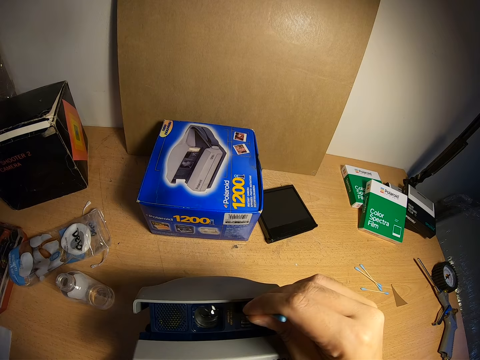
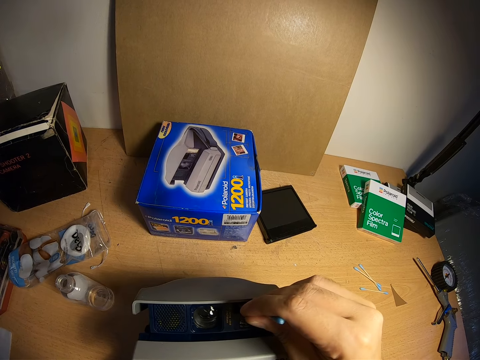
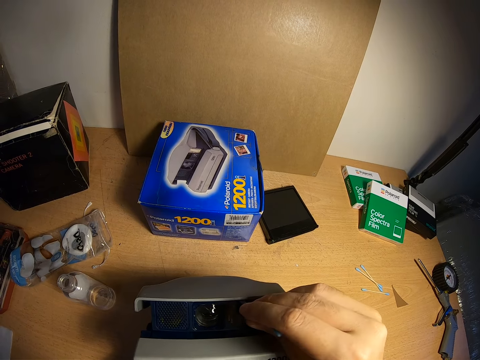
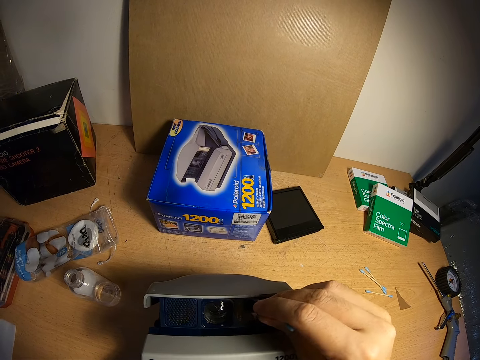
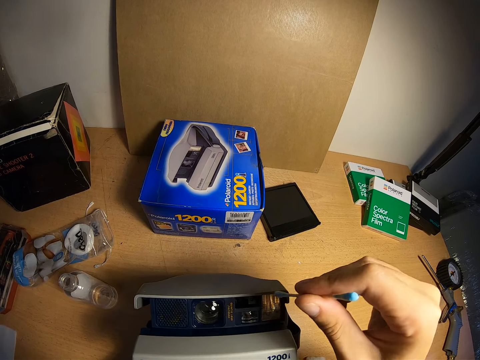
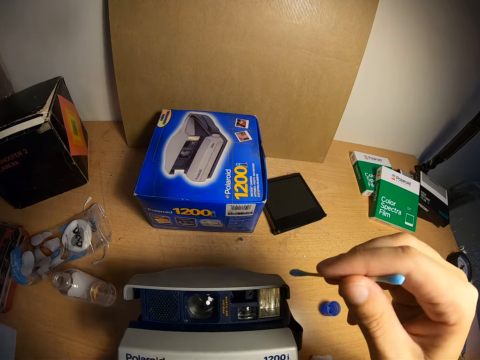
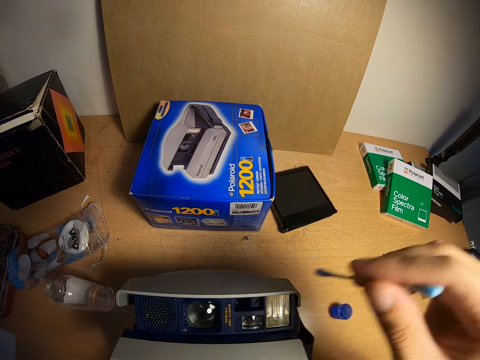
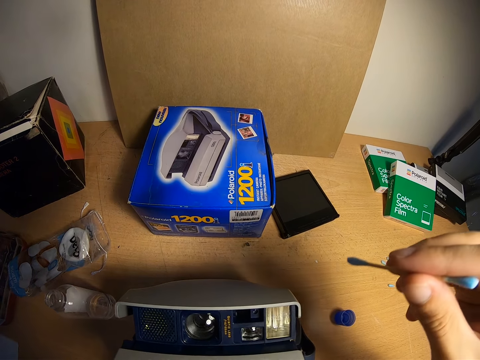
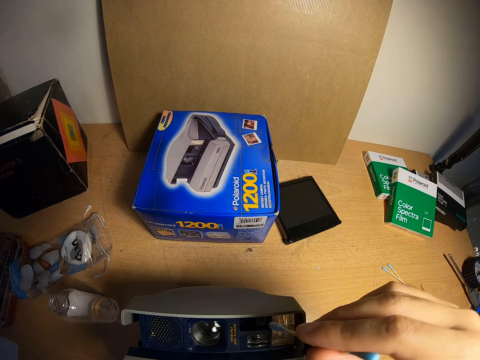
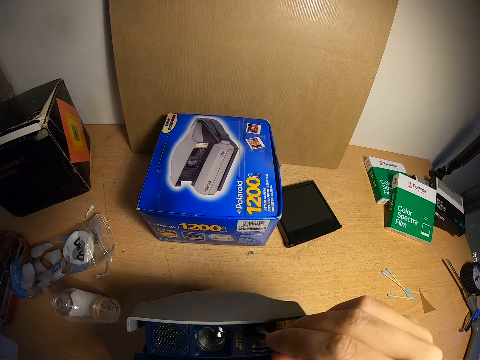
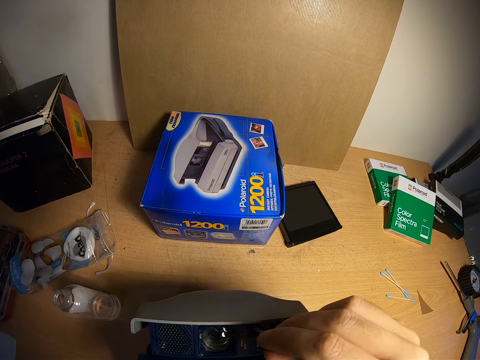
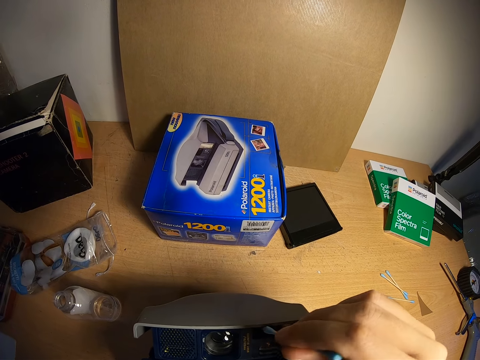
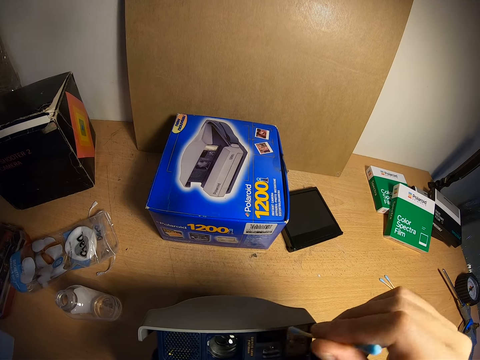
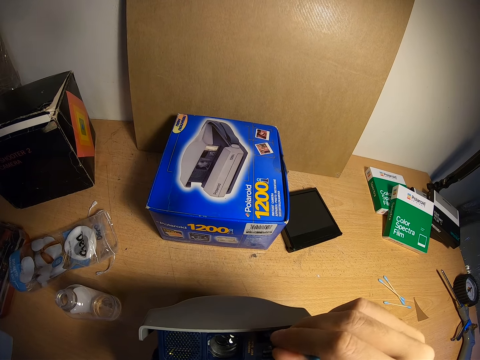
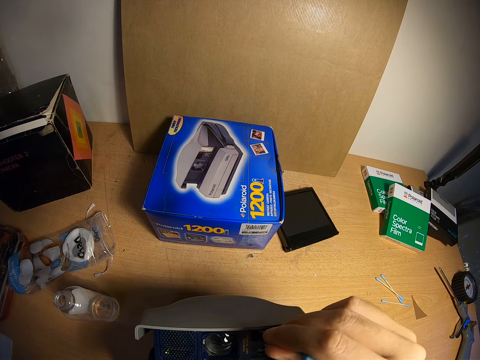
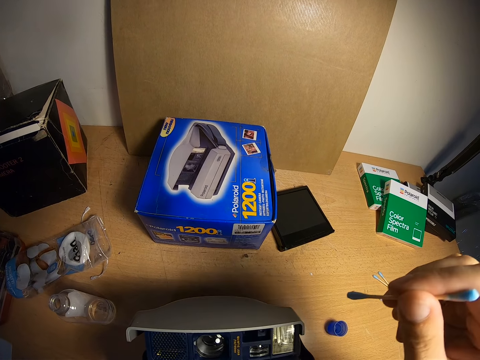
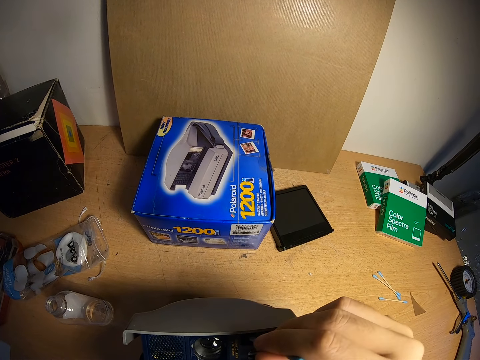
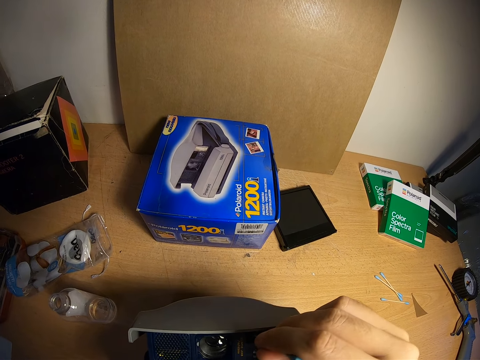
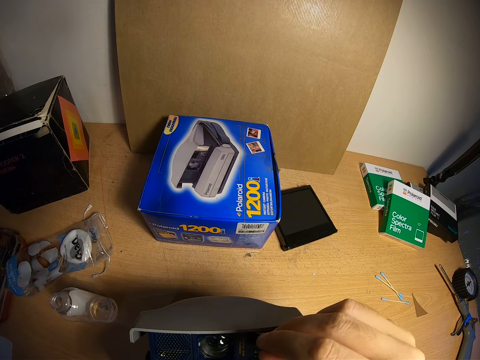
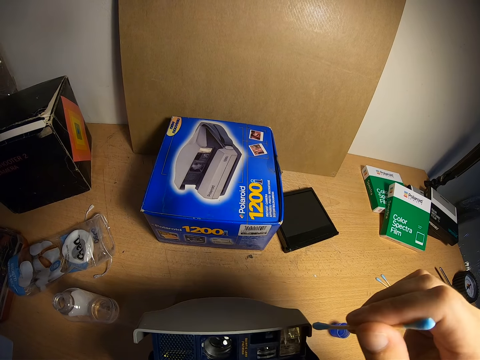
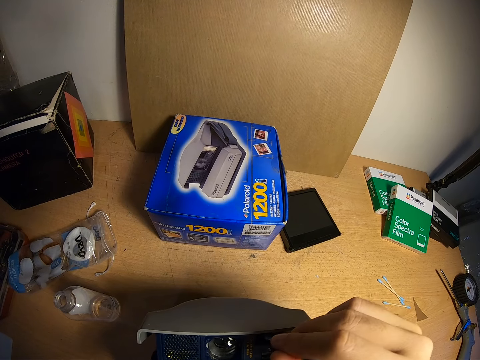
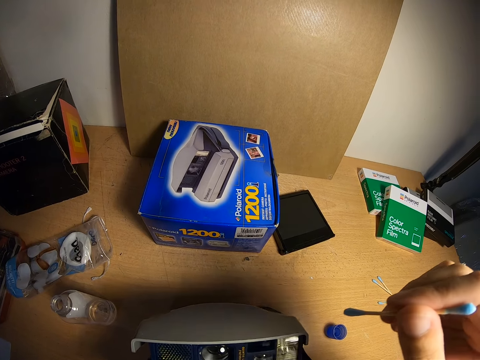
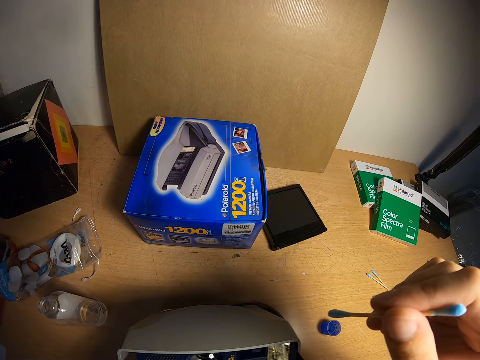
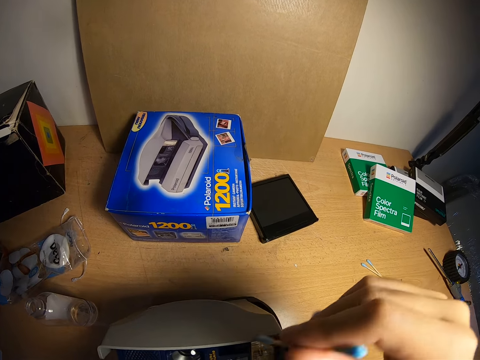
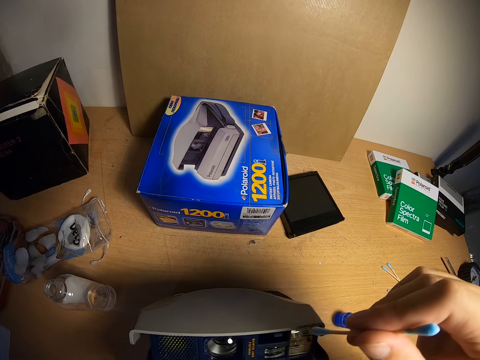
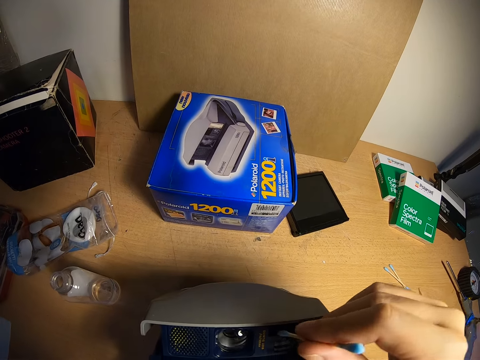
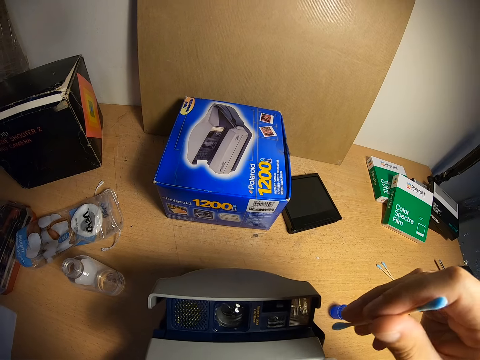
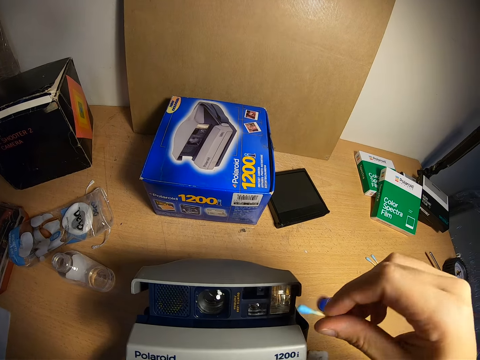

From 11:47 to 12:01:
The camera wearer removes the cotton bud from the viewfinder window. They clean the viewfinder window with the cotton bud. They remove the cotton bud from the viewfinder window. They touch the camera with the cotton bud.

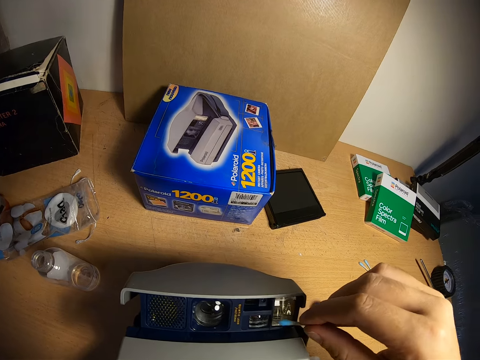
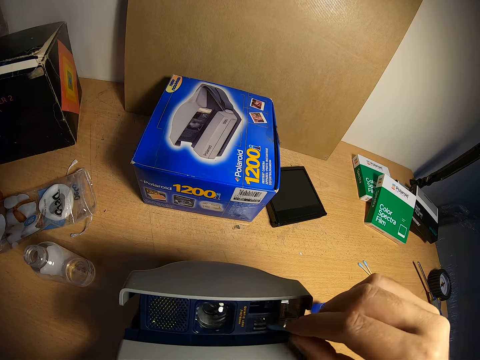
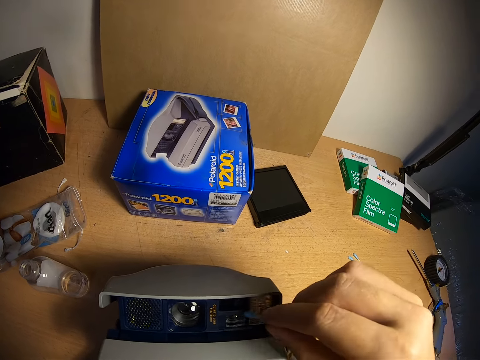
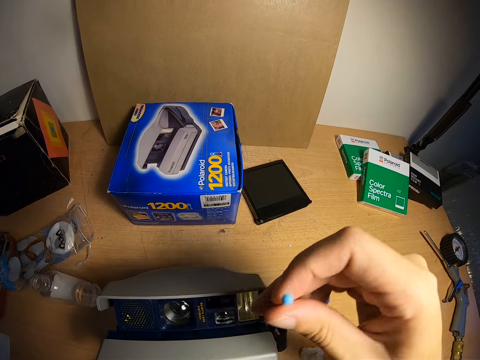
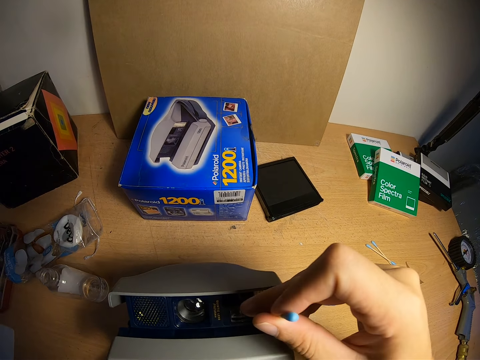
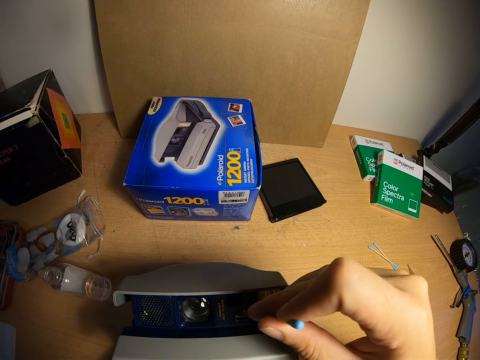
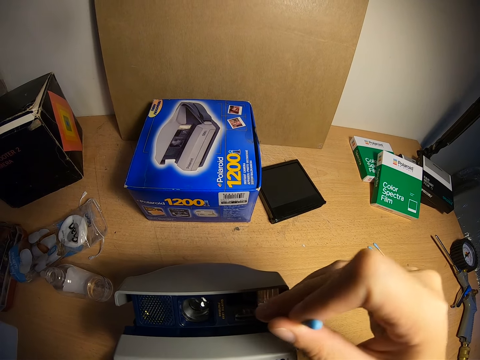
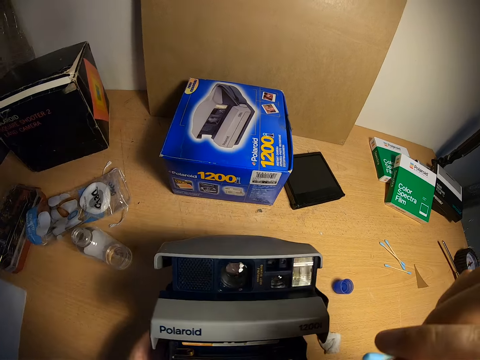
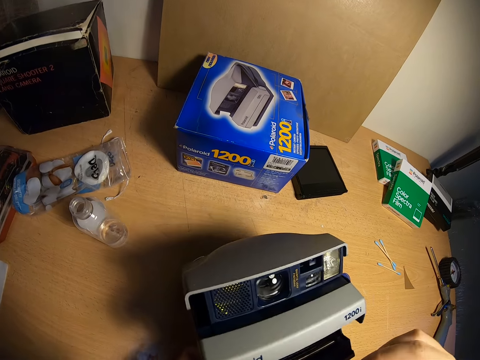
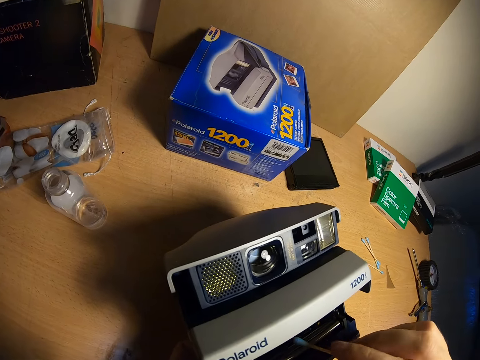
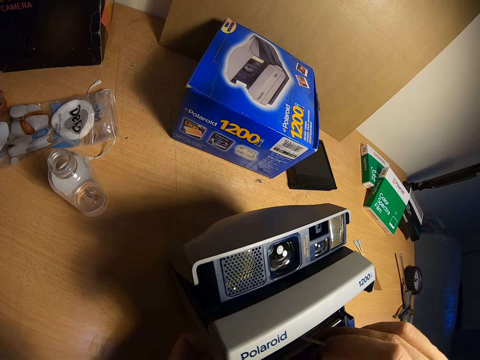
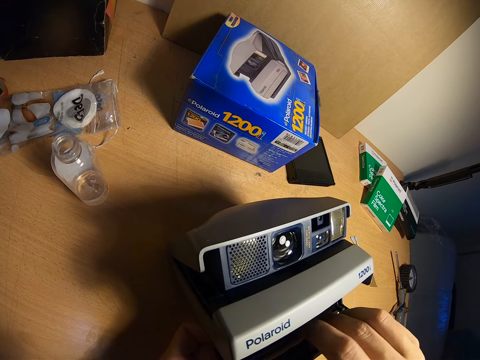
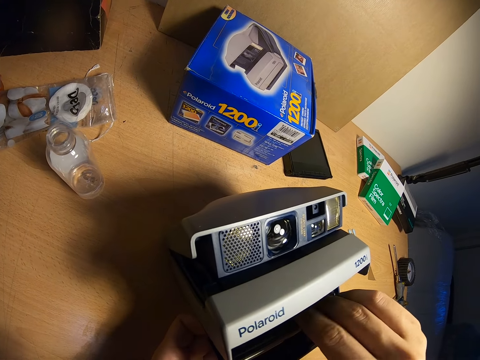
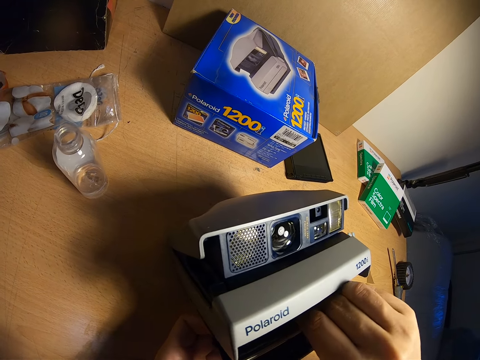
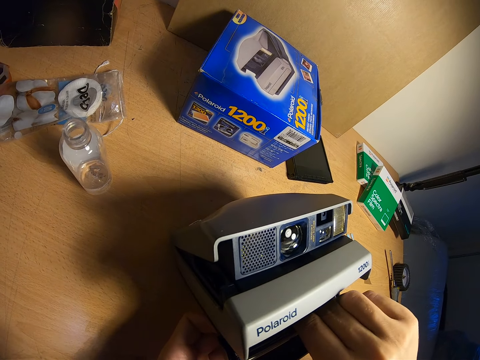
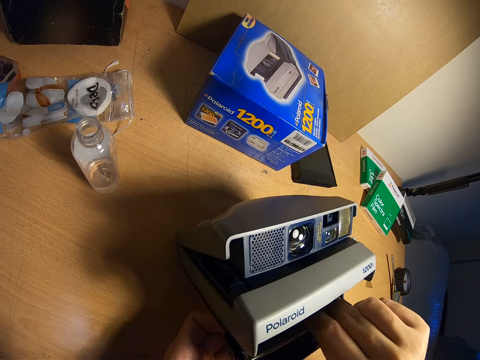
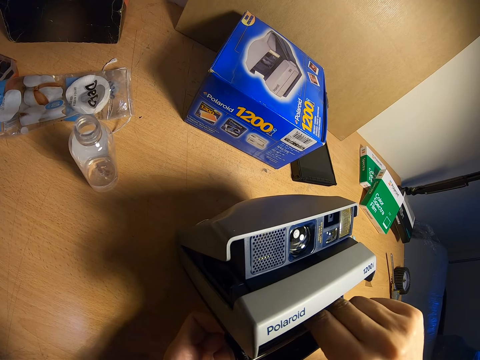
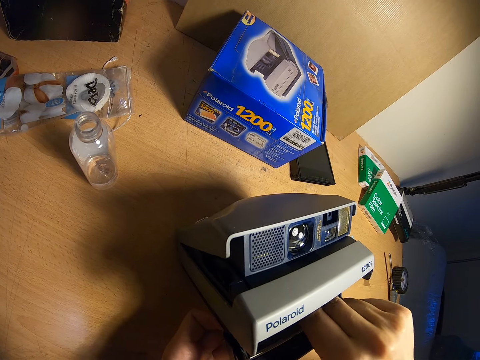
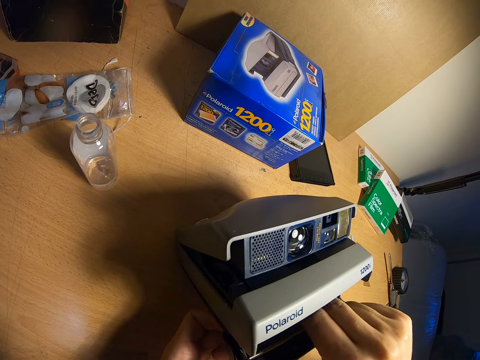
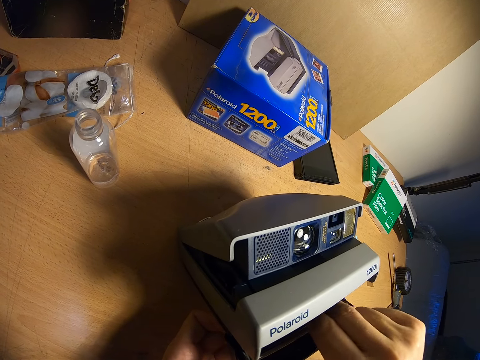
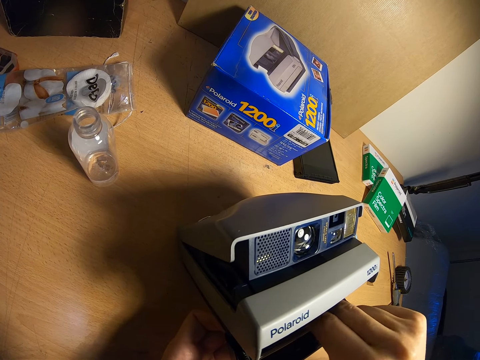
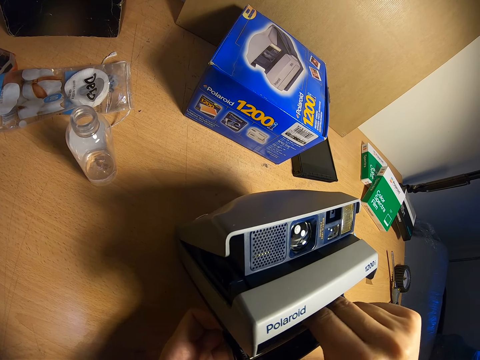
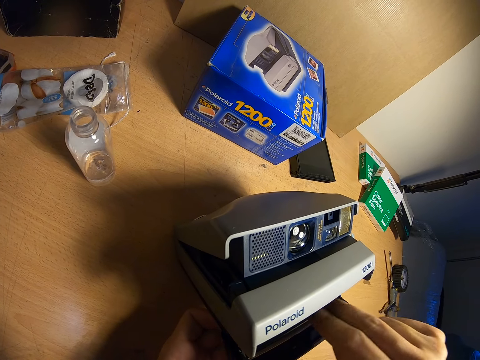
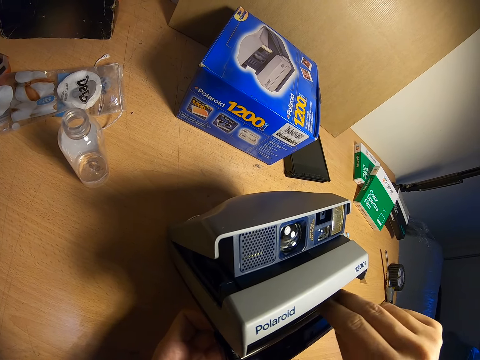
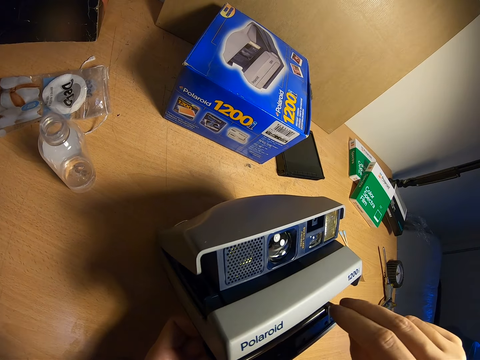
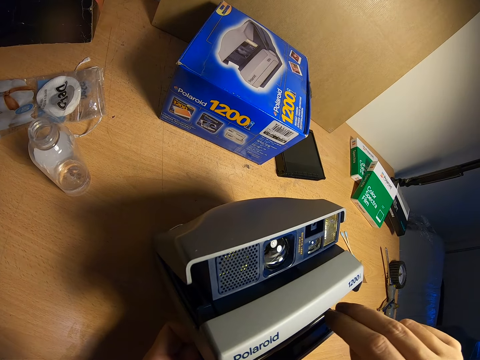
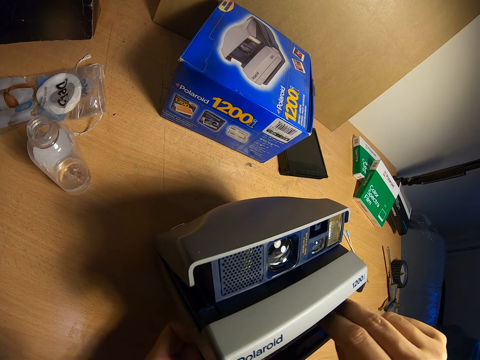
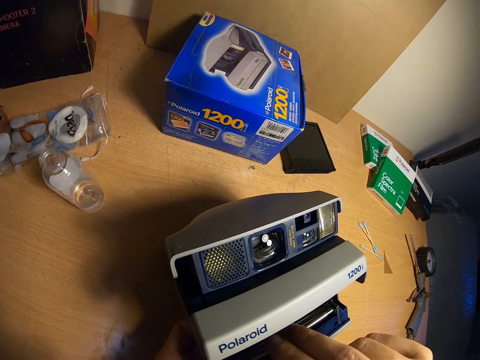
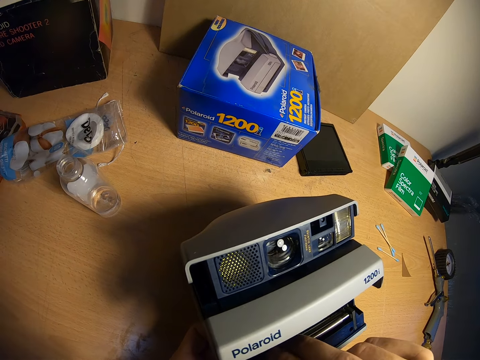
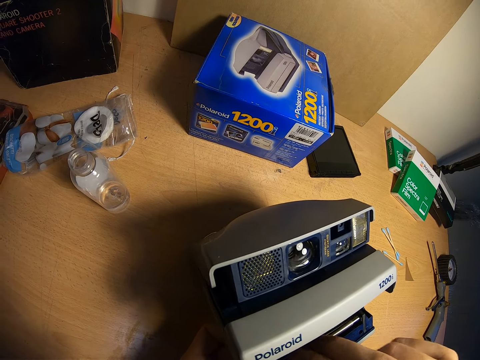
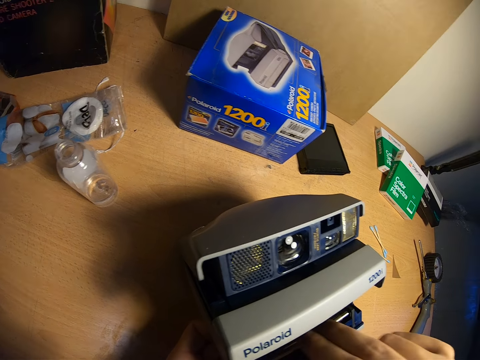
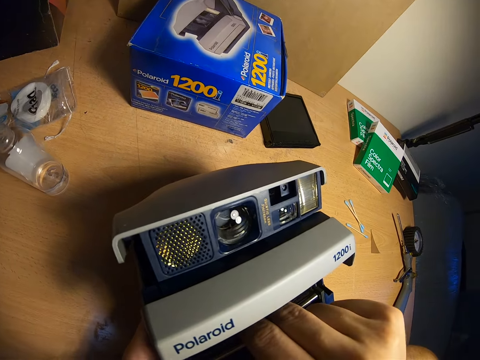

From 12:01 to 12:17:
The camera wearer cleans the viewfinder window with the cotton bud. He removes the cotton bud from the viewfinder window. He cleans the viewfinder window with the cotton bud. He removes the cotton bud from the viewfinder window. He moves the camera with his left hand. He cleans the film eject slot with the cotton bud.
